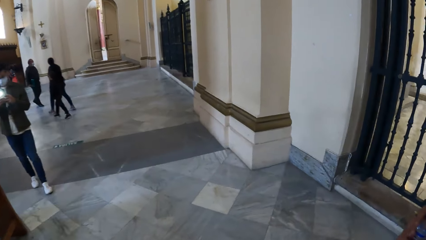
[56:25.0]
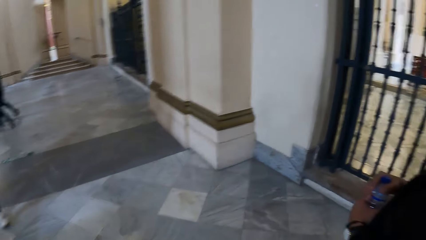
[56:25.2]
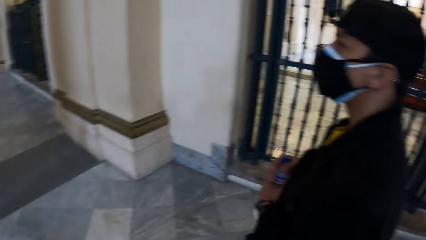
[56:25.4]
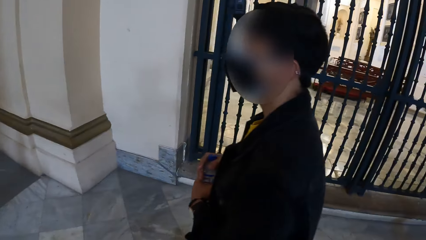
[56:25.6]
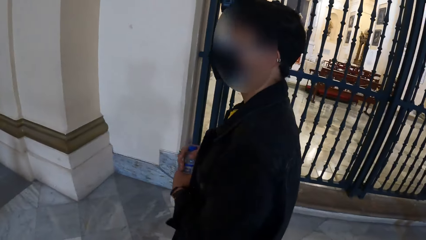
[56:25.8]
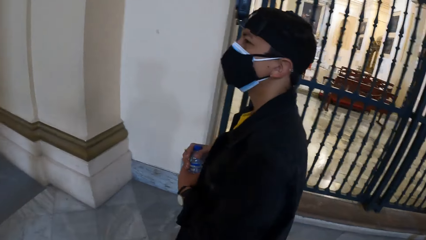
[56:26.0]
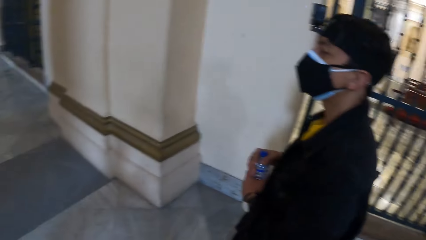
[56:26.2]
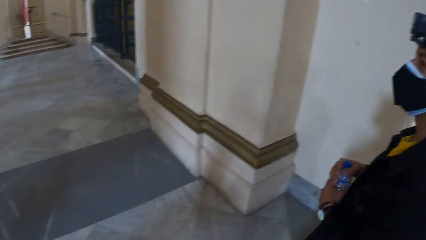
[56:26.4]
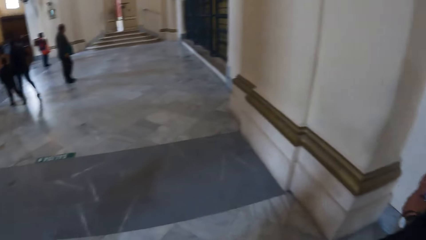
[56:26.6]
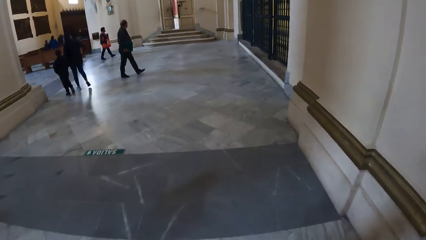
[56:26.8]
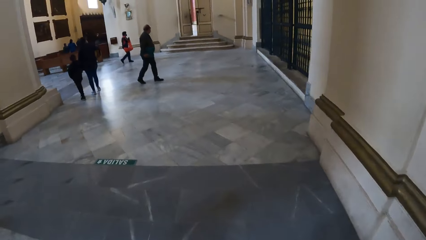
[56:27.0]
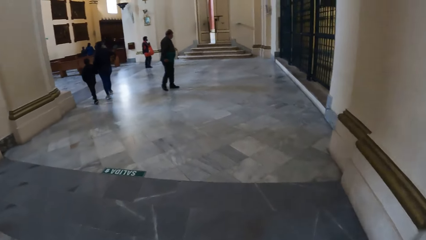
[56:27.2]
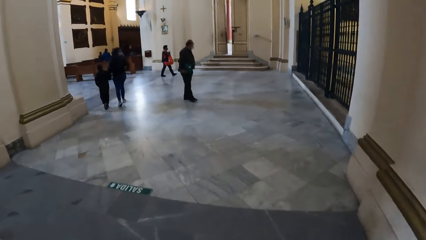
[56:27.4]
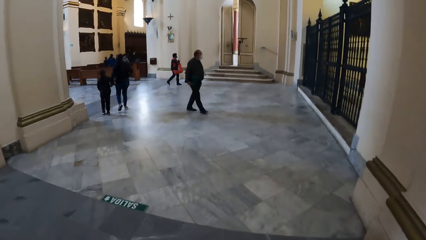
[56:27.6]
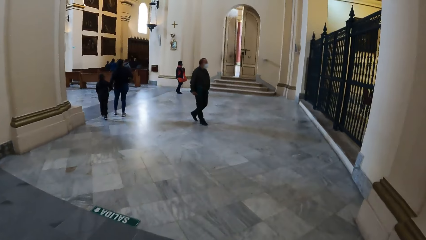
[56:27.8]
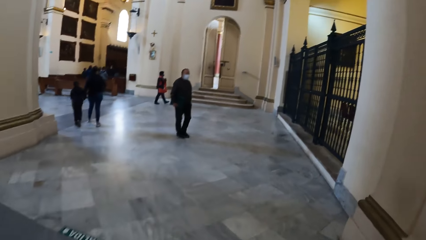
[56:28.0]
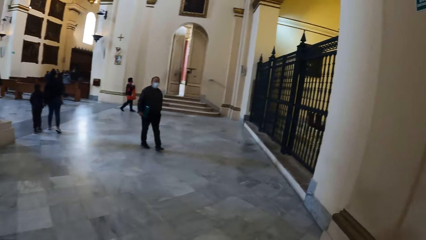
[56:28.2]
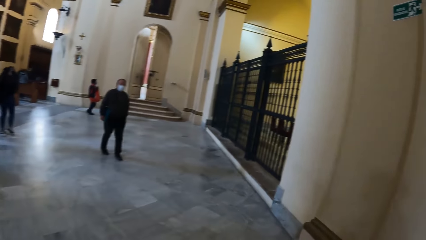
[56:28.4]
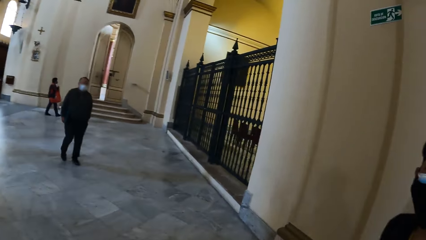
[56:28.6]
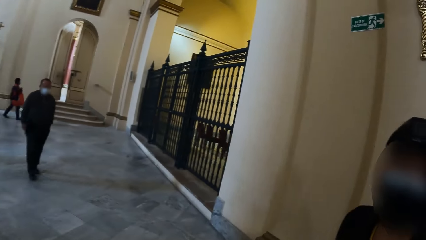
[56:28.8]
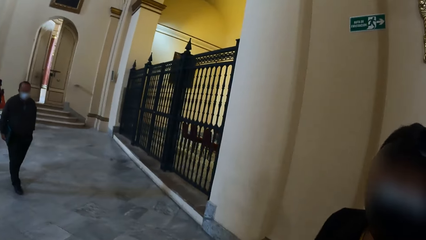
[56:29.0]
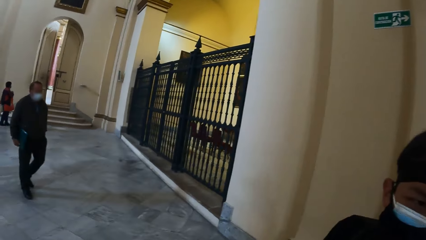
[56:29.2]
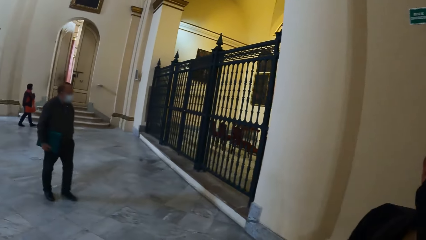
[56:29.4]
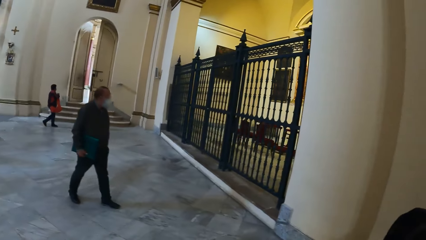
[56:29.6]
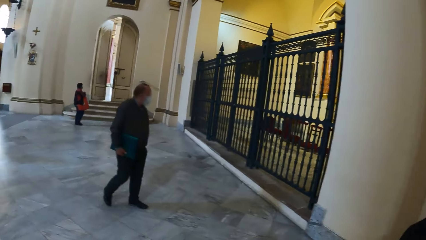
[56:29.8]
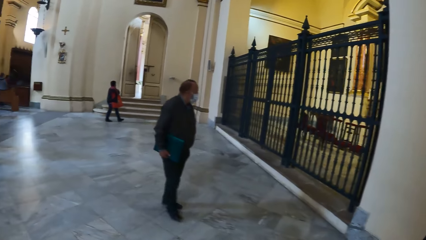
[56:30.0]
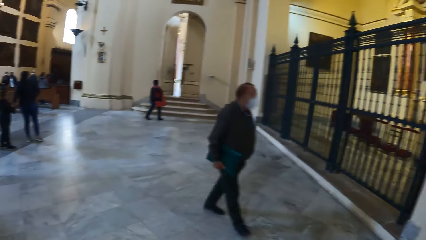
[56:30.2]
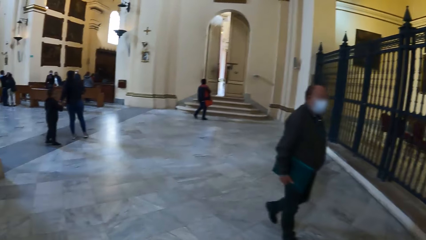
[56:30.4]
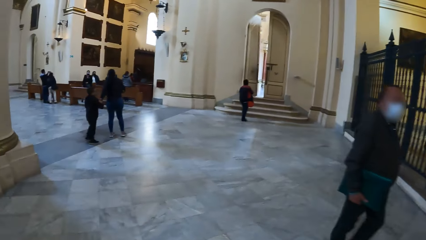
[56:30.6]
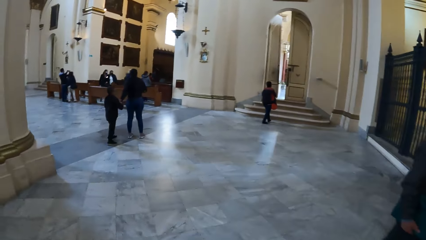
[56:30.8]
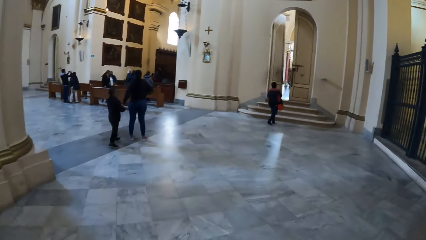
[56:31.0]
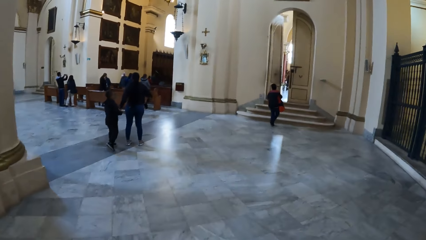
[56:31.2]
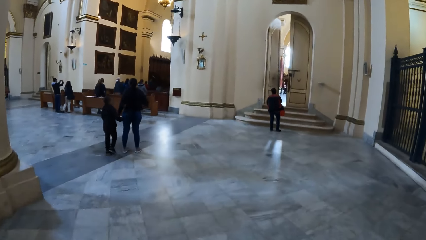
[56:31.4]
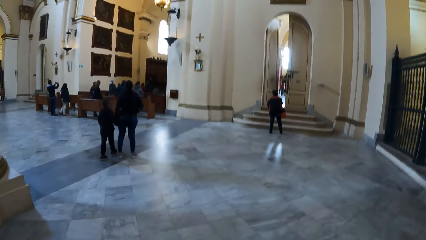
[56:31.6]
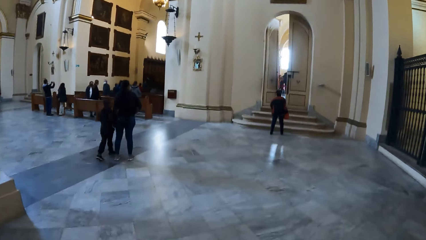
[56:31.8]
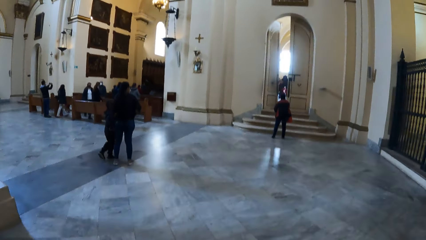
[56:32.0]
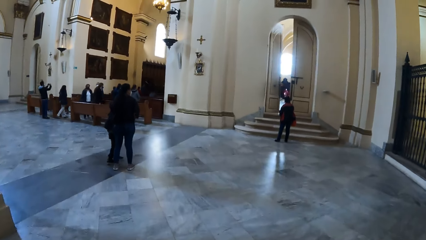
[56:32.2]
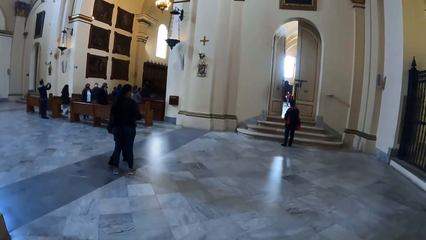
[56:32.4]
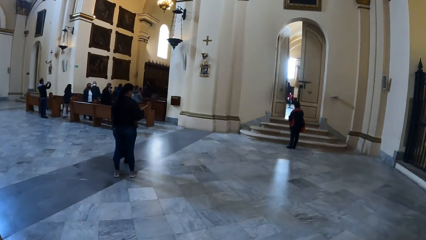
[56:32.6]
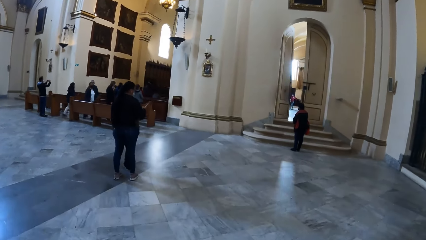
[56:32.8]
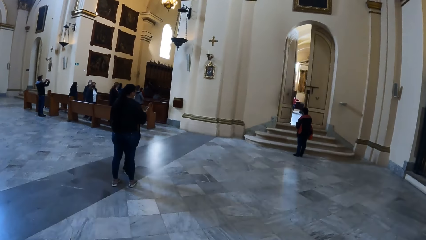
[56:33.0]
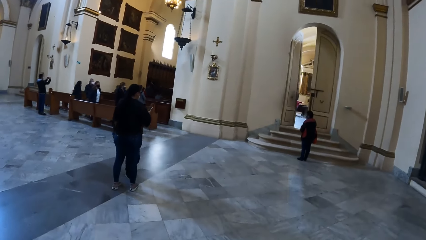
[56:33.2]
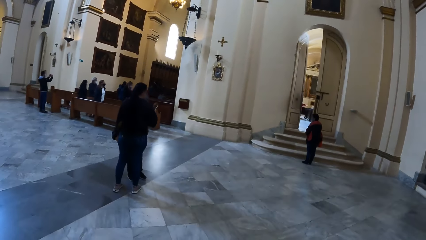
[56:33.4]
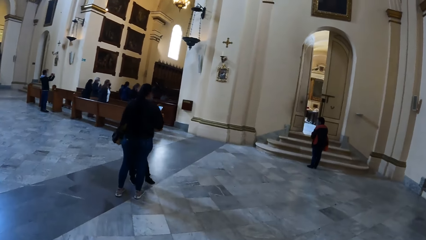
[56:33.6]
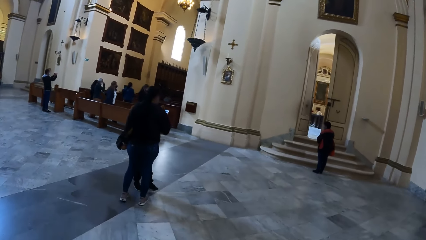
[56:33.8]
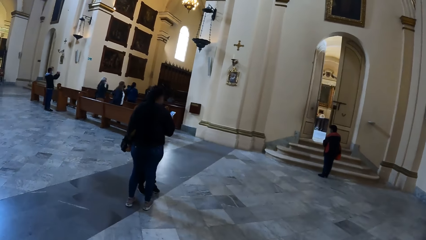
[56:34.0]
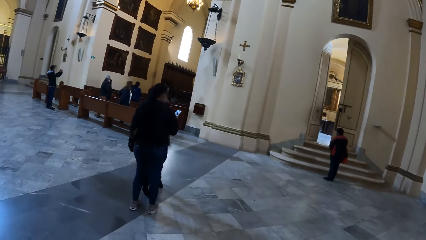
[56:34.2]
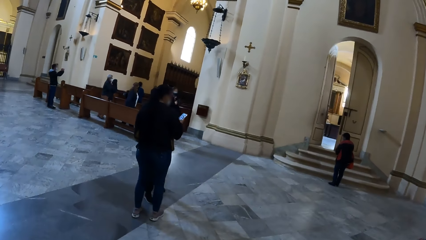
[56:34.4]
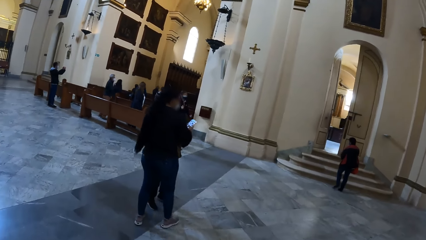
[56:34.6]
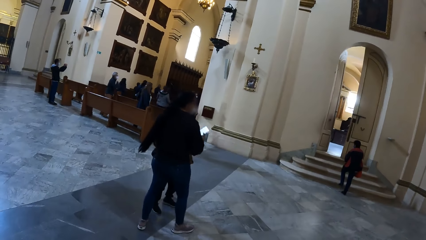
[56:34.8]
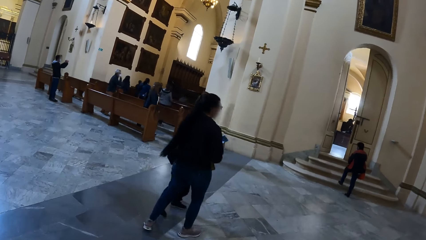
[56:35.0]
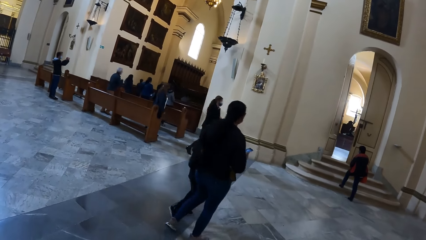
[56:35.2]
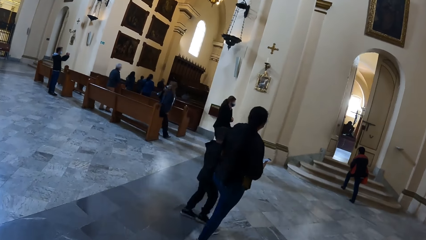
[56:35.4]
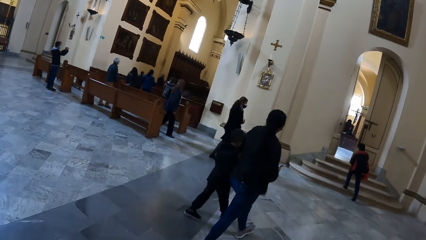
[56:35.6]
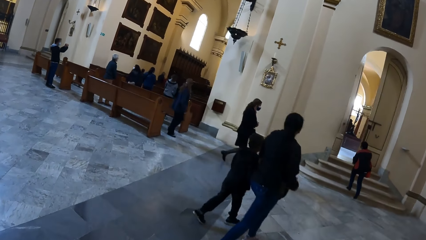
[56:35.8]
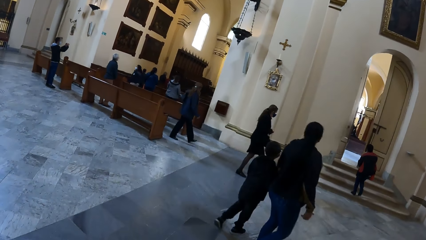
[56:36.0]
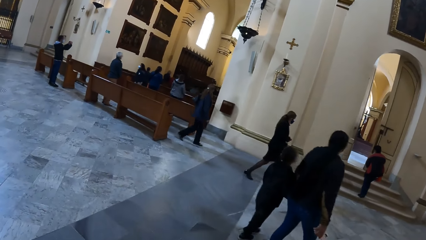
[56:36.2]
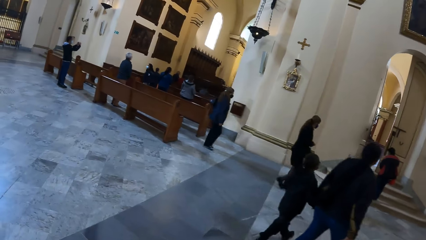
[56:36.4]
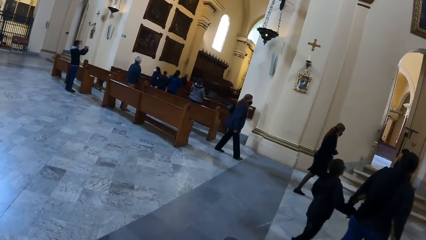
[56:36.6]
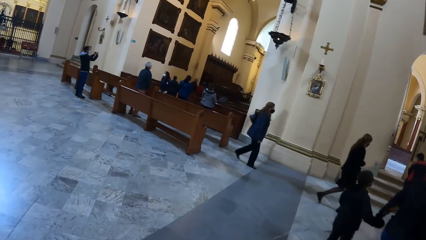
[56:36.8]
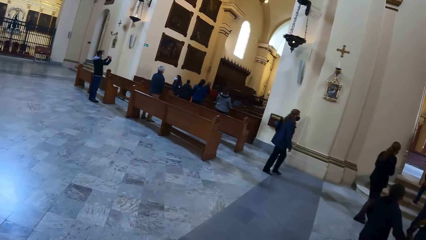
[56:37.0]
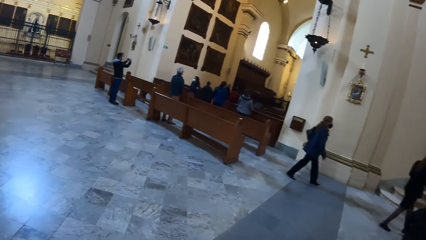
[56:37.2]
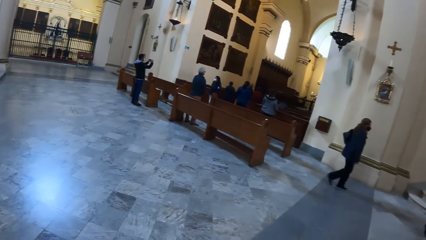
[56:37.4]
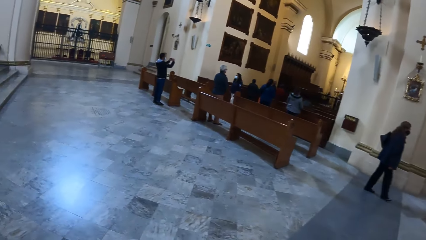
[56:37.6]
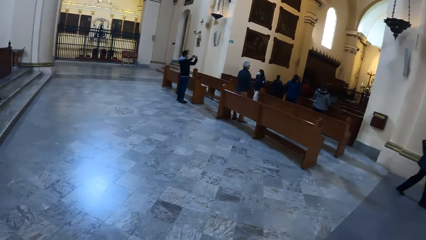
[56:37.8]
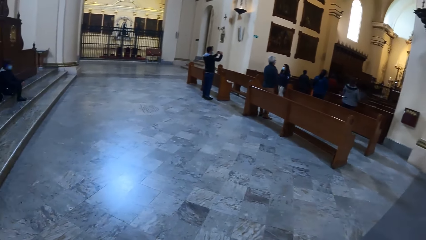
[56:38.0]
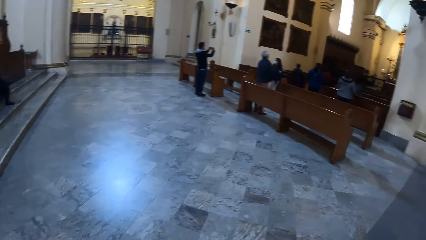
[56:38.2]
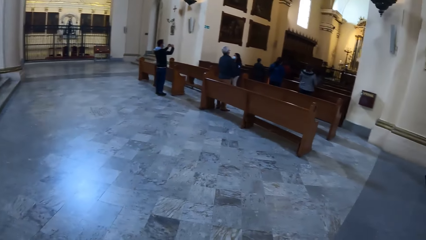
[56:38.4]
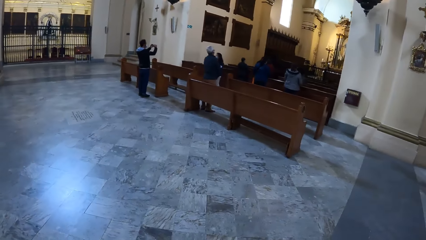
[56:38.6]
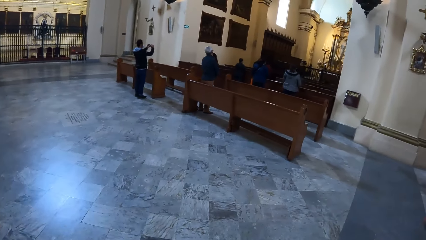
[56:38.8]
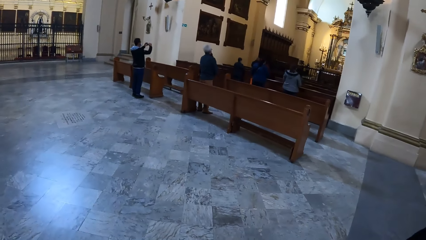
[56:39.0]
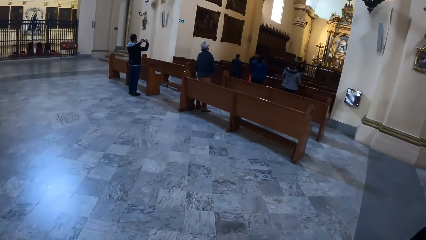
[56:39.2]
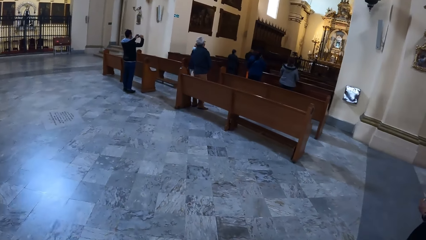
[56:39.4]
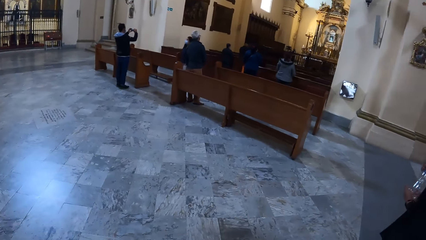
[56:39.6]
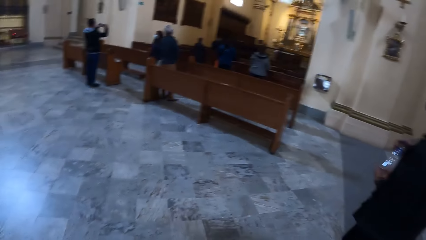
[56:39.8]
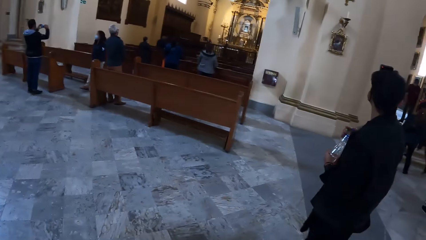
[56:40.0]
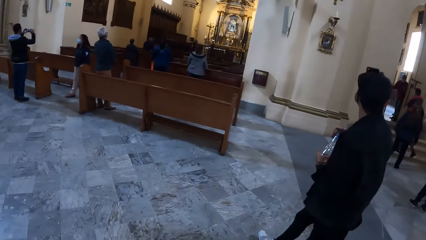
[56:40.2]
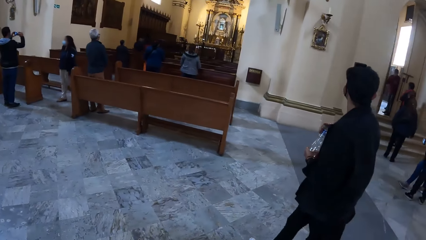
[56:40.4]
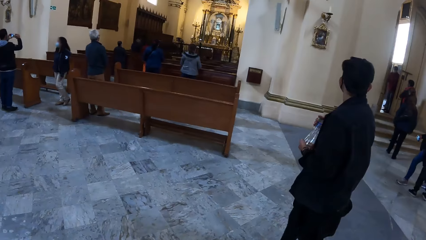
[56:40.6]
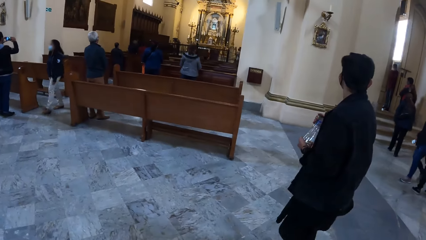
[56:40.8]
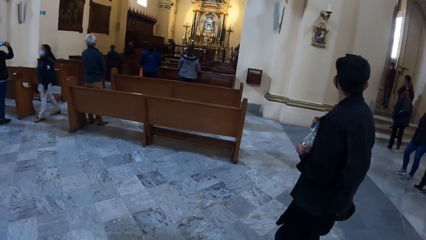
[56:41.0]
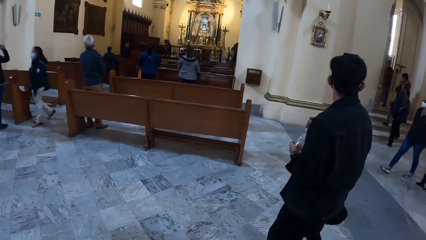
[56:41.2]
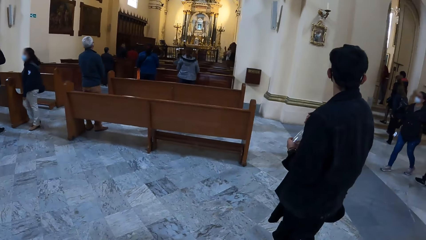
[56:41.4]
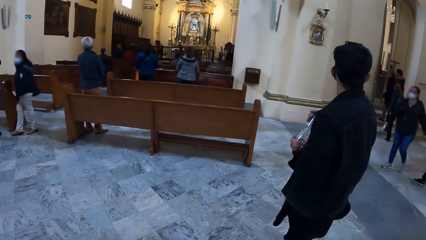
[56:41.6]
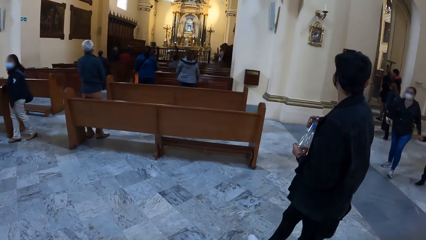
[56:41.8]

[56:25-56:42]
Another man walks toward the camera wearer and the man. A woman presses a phone with her right hand. A group of people walks to a room.
